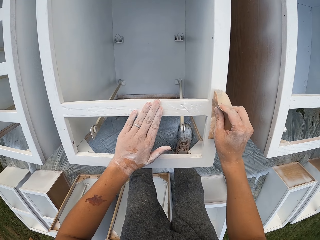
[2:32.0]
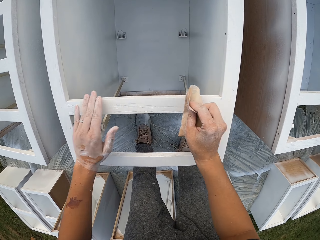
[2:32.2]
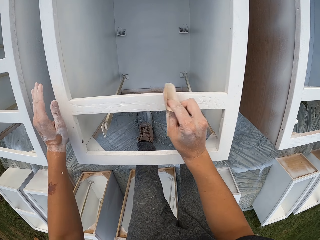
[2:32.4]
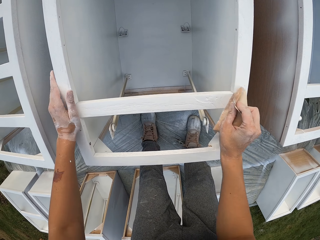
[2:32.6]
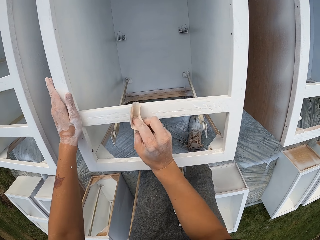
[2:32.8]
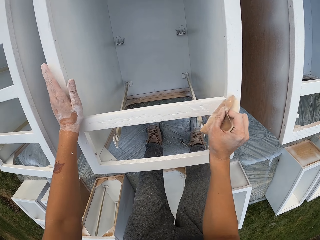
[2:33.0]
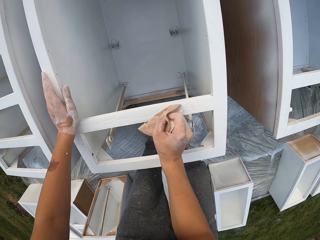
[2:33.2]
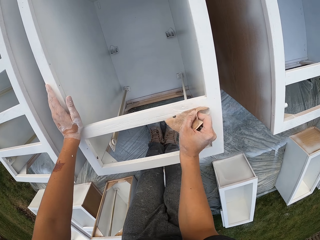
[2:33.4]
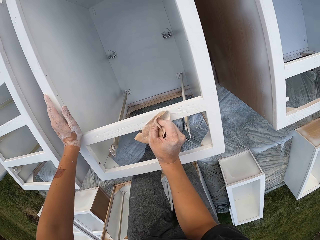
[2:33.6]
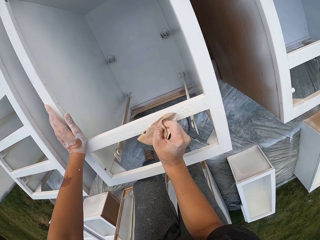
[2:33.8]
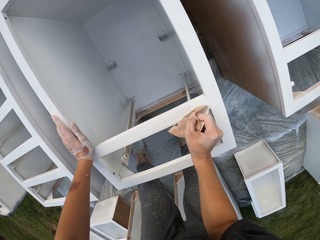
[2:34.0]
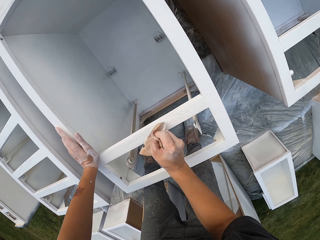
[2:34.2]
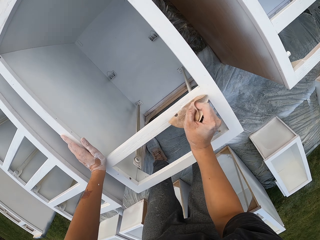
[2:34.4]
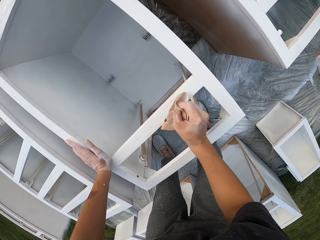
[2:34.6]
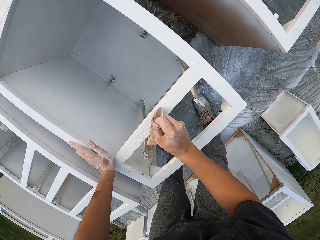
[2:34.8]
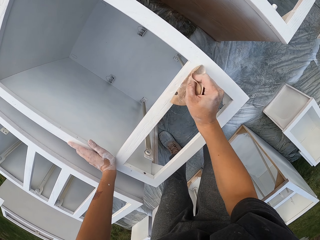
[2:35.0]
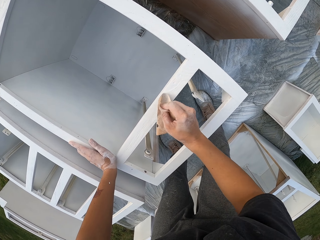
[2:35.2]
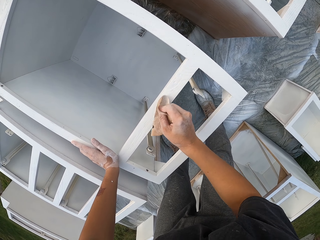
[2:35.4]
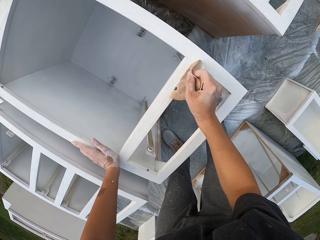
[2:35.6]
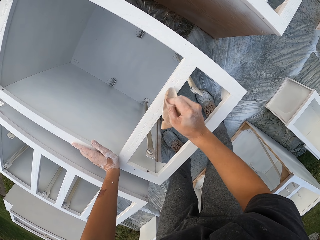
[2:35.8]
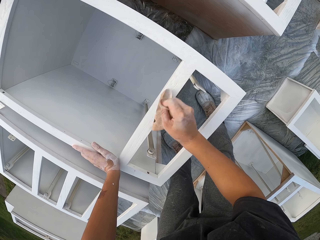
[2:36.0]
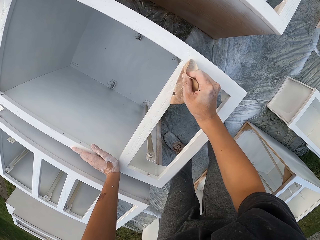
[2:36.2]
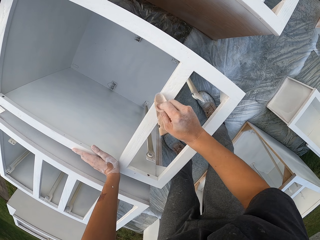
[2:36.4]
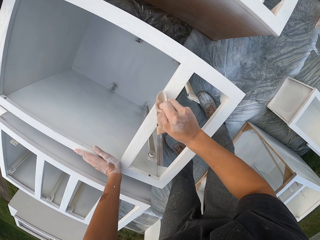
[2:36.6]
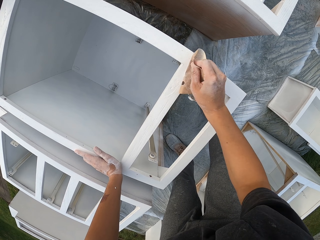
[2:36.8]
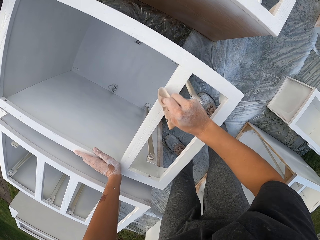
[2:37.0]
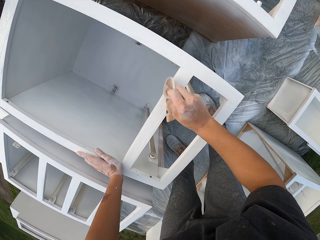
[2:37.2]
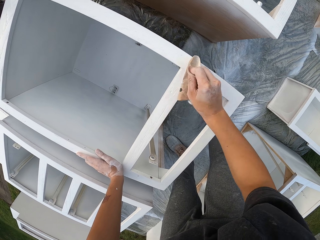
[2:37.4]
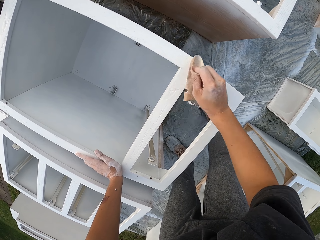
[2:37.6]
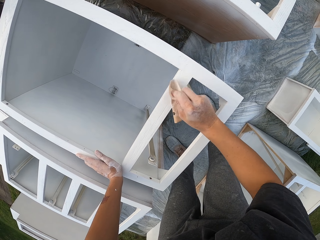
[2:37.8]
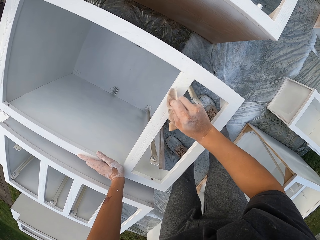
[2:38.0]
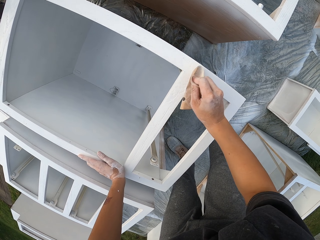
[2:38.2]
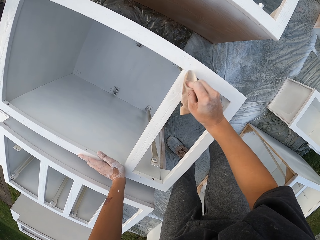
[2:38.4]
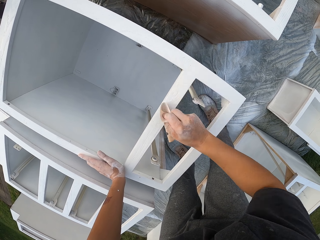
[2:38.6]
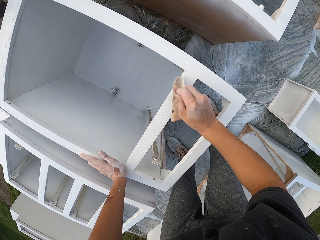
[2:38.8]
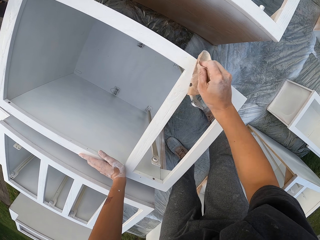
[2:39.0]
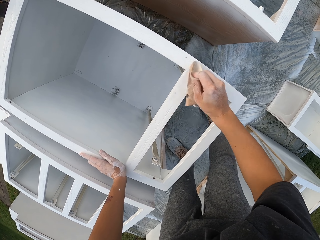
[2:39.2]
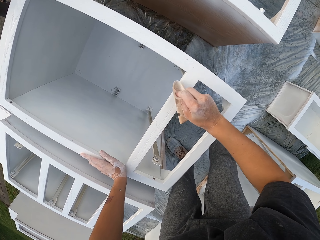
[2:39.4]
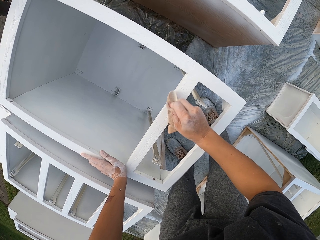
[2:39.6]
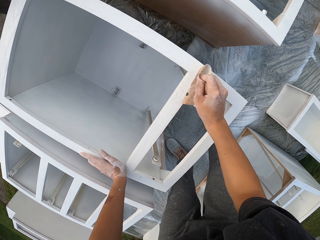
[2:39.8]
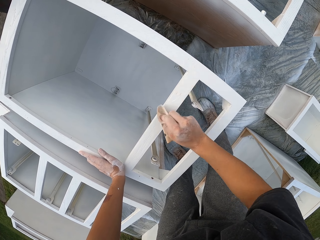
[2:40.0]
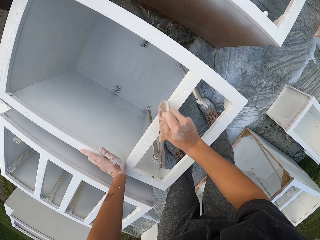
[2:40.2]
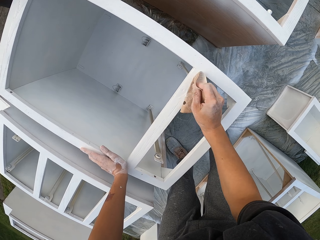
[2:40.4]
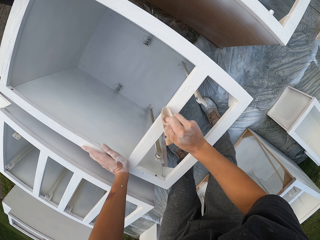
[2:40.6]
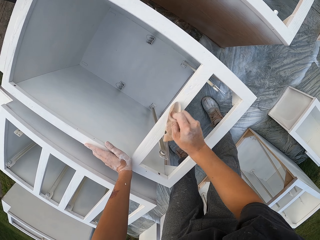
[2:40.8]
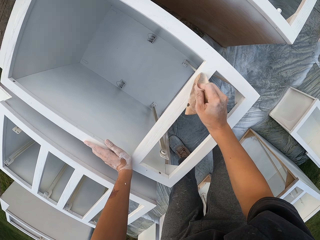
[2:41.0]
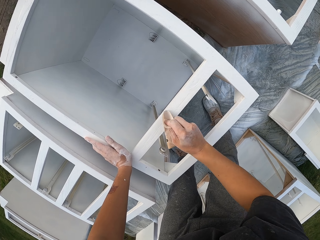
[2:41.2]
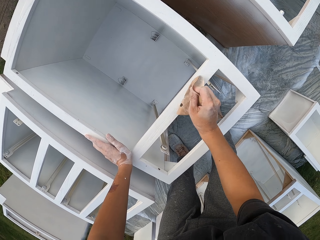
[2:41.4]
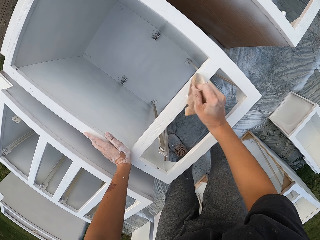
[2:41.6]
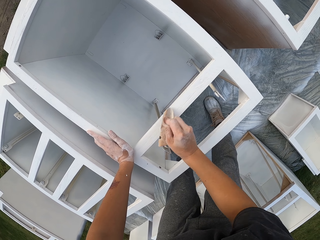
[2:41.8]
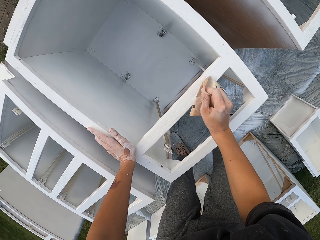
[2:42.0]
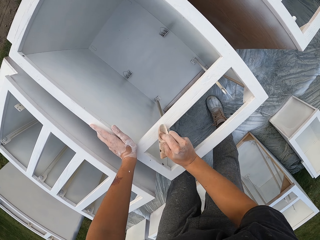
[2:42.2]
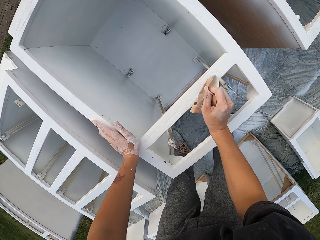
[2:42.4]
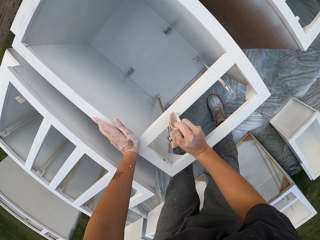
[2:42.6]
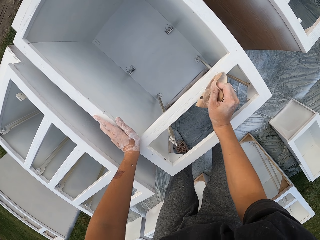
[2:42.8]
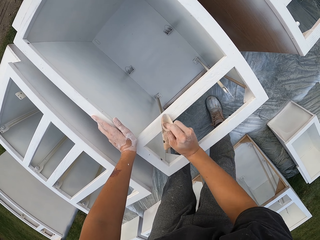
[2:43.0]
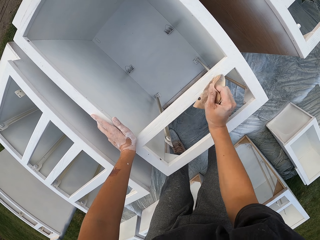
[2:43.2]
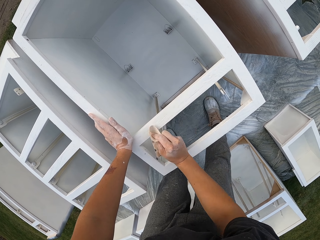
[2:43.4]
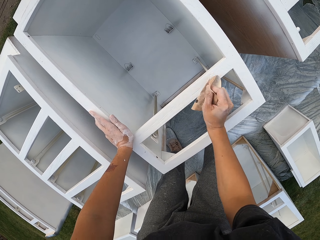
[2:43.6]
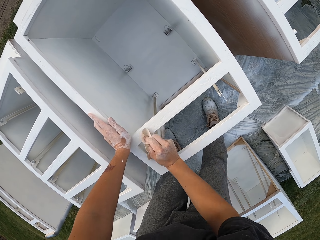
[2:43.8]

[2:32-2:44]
The camera wearer lifts the sandpaper. They smoothen the structure with the sandpaper.

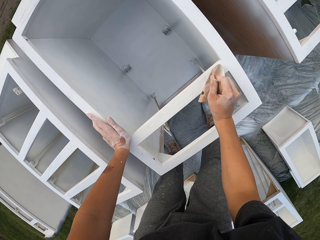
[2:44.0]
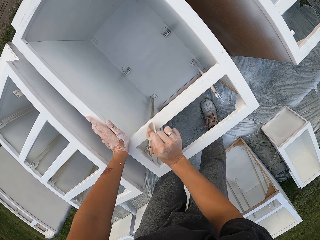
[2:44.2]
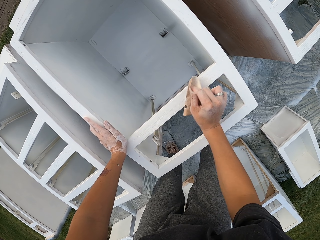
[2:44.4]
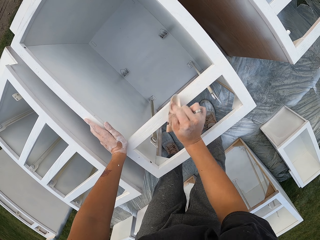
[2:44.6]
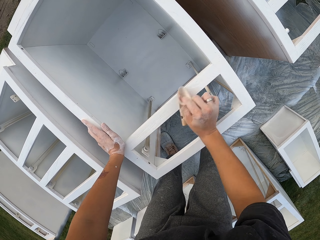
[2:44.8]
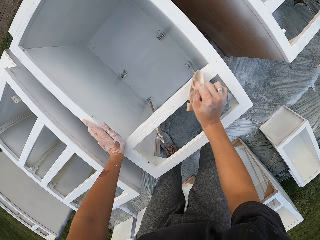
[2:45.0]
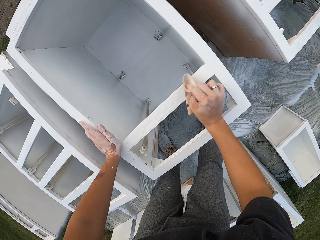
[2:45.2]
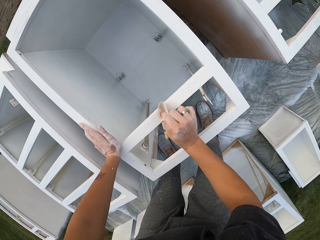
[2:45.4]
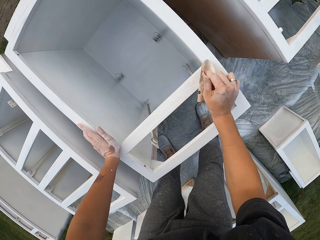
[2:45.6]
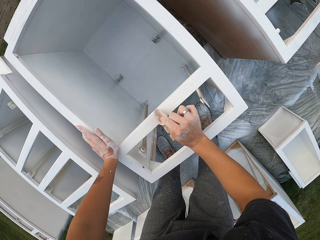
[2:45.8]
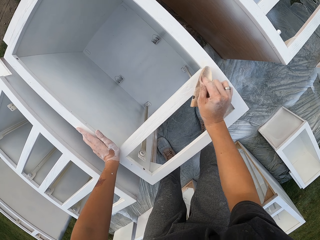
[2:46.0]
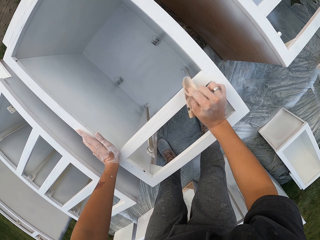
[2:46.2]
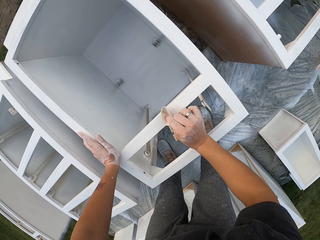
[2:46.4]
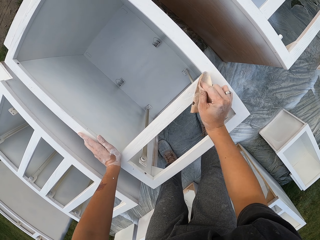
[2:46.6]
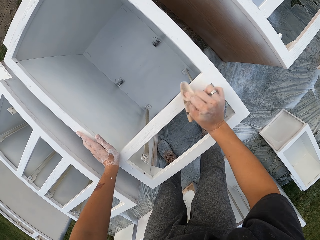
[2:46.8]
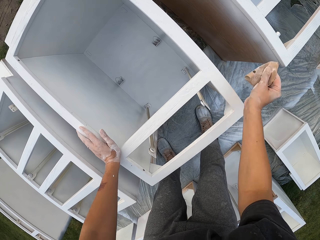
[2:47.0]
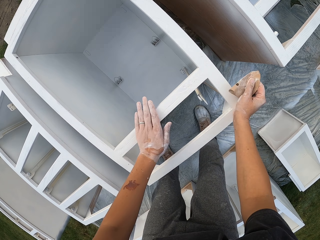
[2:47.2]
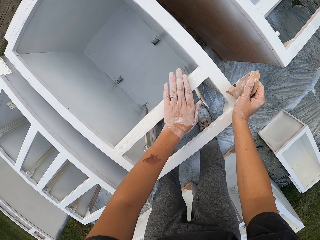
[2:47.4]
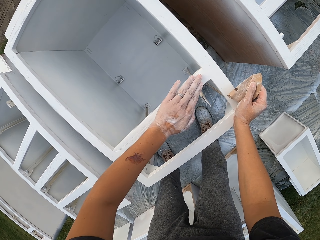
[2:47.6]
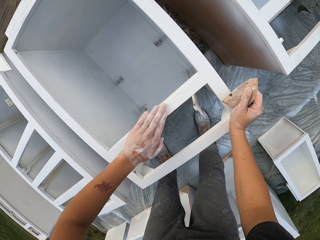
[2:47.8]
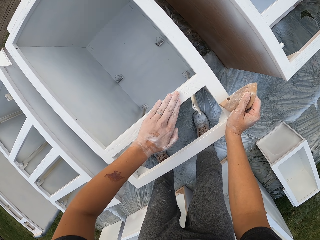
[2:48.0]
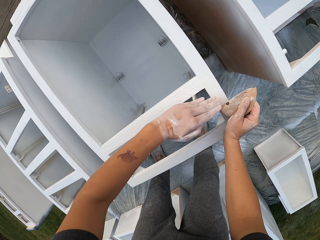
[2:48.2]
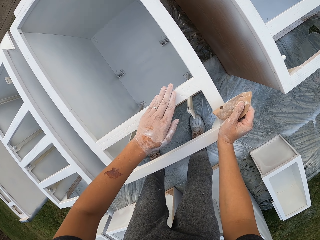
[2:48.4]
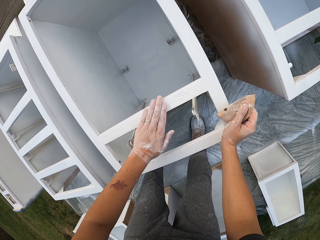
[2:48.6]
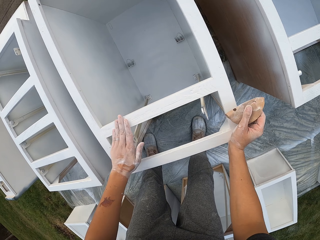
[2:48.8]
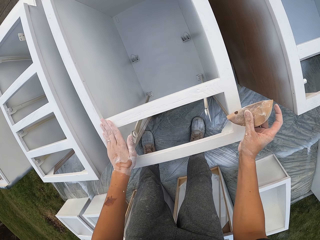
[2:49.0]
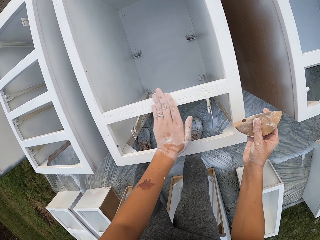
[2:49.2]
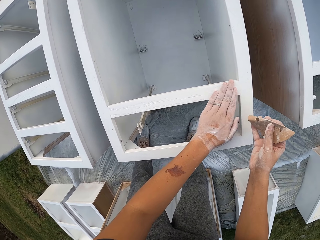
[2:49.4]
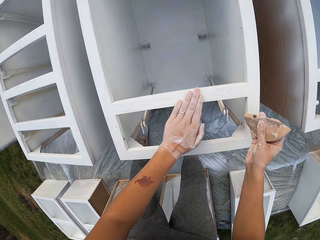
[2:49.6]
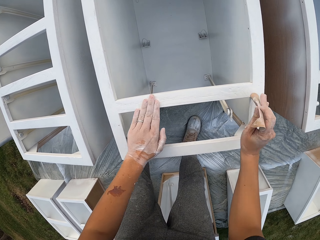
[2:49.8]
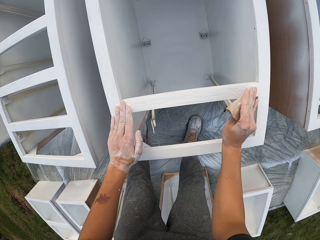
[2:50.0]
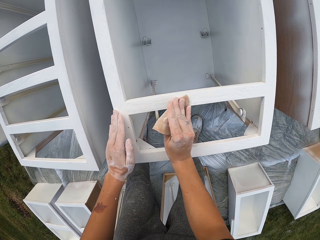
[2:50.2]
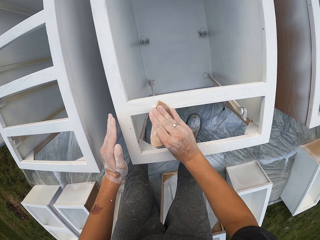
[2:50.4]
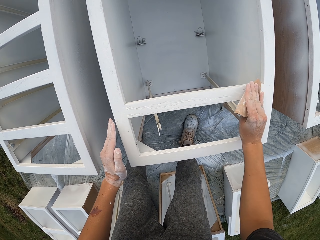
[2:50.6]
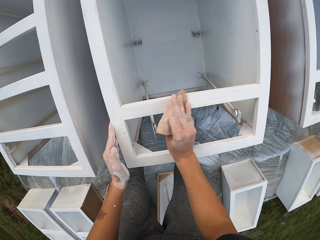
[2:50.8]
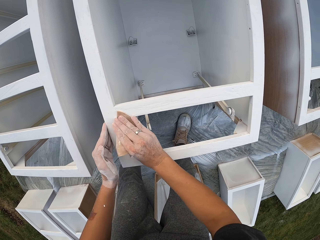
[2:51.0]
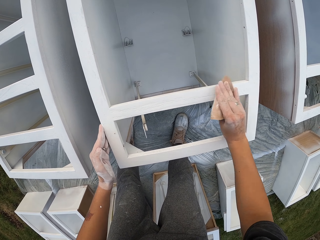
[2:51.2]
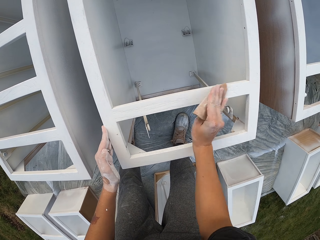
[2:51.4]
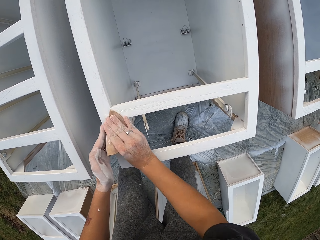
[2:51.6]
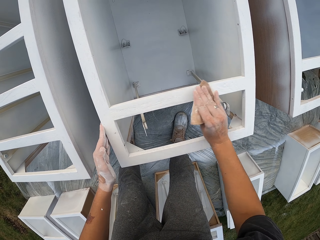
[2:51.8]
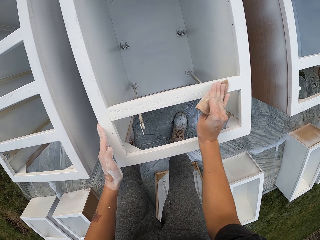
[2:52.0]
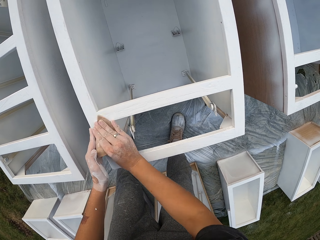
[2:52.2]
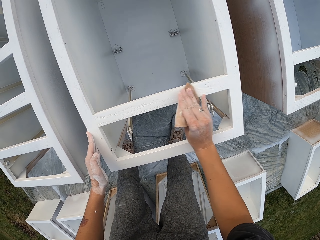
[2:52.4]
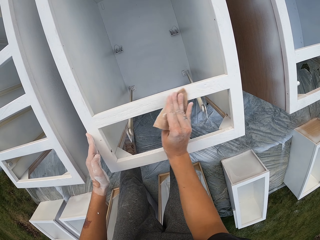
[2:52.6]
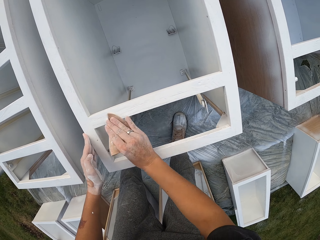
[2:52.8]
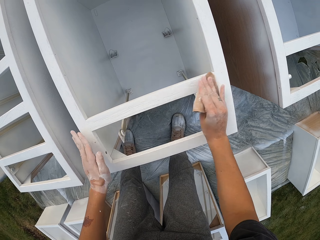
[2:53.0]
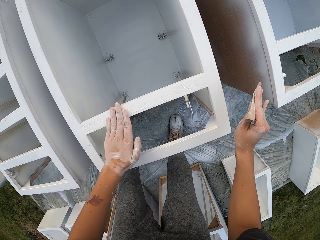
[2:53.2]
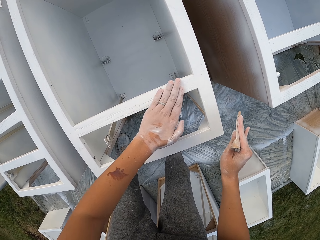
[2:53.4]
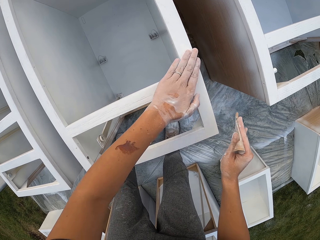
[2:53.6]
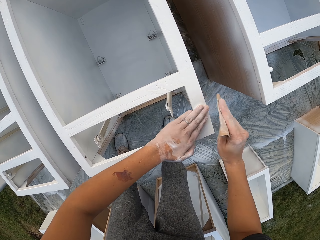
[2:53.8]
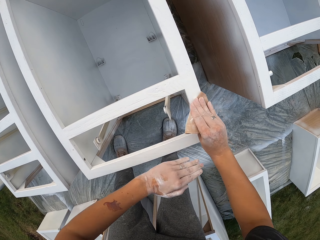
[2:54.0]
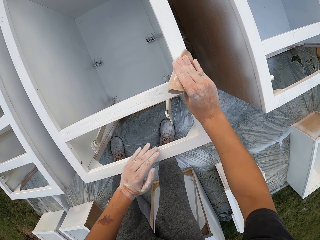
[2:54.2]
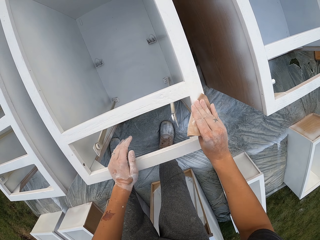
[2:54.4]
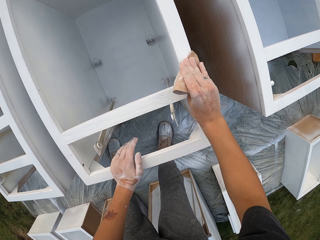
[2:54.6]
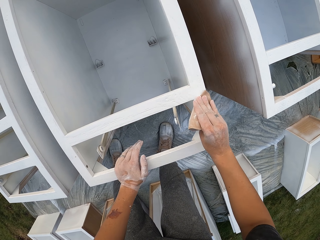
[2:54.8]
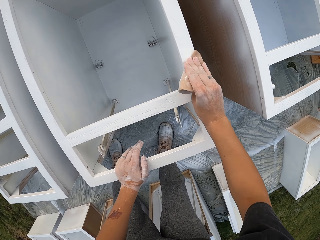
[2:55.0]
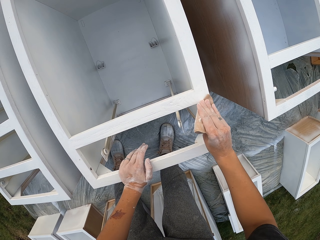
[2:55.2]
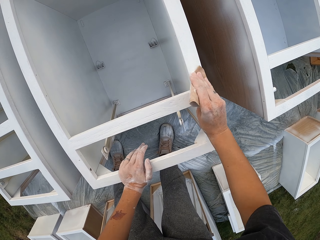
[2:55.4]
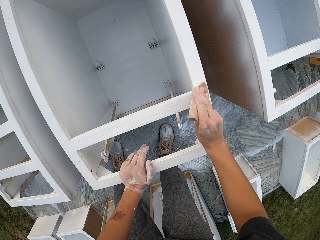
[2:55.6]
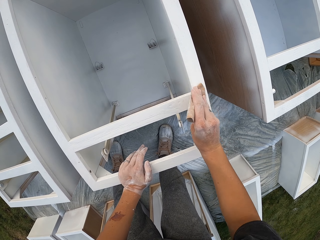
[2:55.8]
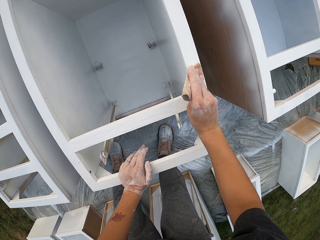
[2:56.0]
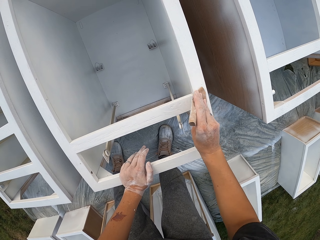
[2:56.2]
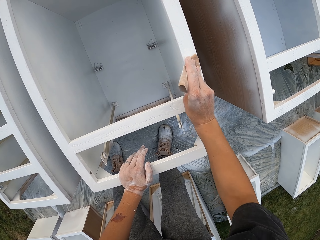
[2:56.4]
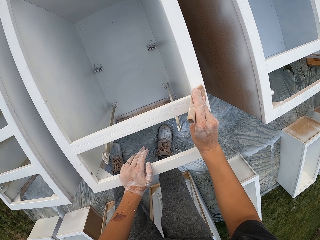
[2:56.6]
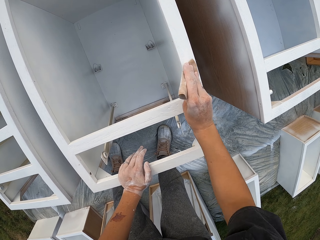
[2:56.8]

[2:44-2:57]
The camera wearer lifts the sandpaper. They touch the structure with the left hand and wipe the drawers. They lift the sandpaper and smoothen the structure with the sandpaper. They touch the structure with the left hand and wipe the drawers. They smoothen the structure with the sandpaper.
